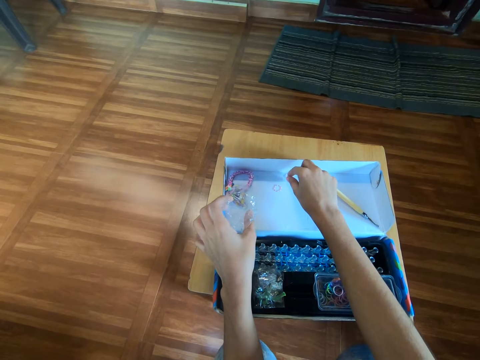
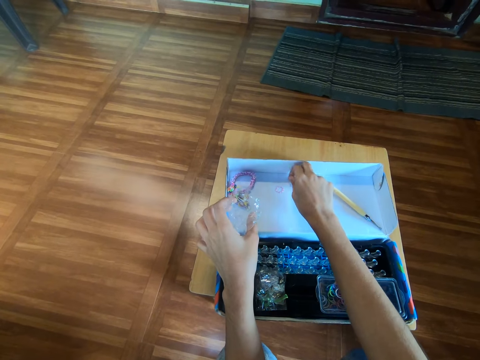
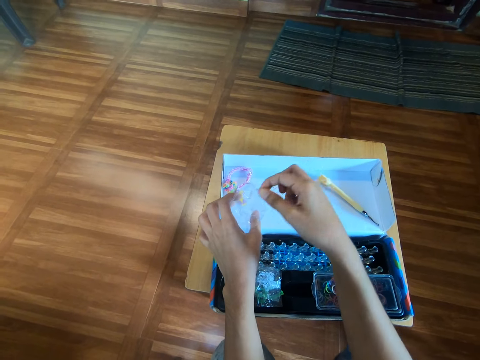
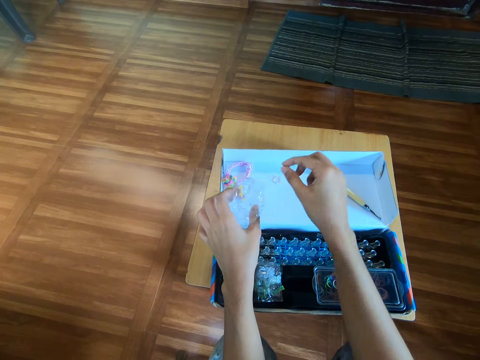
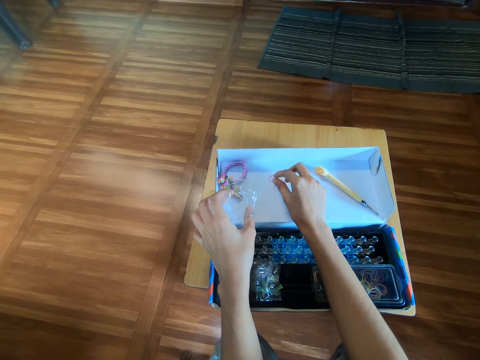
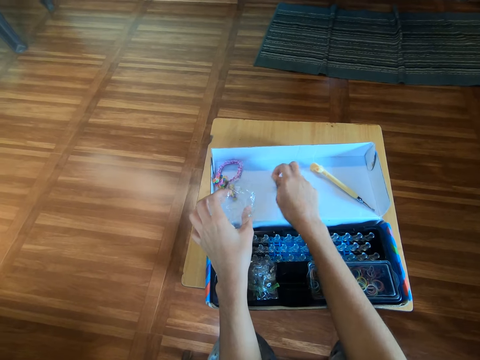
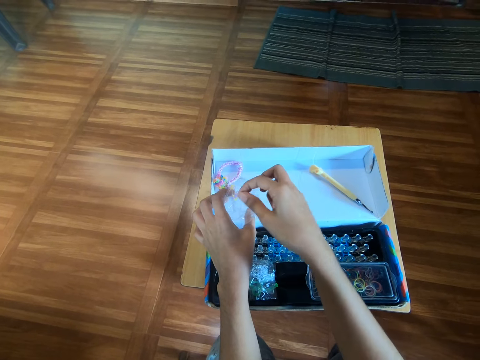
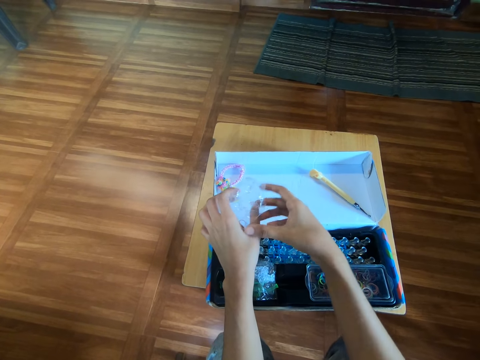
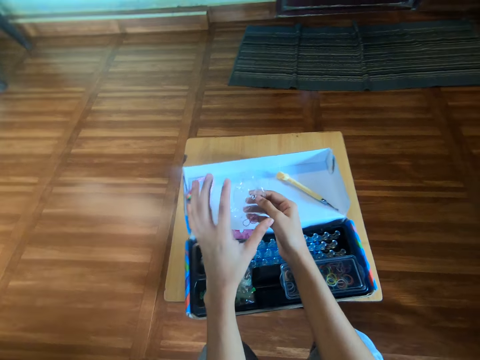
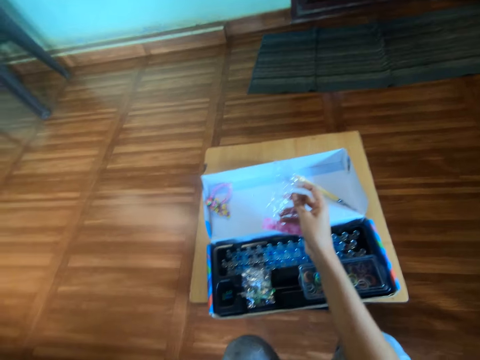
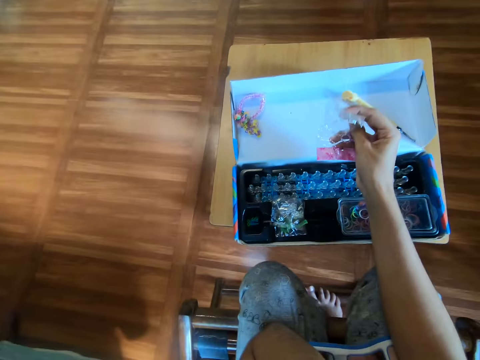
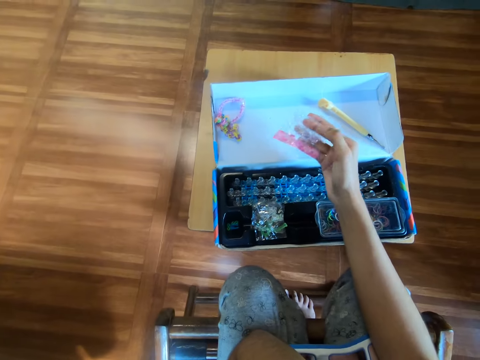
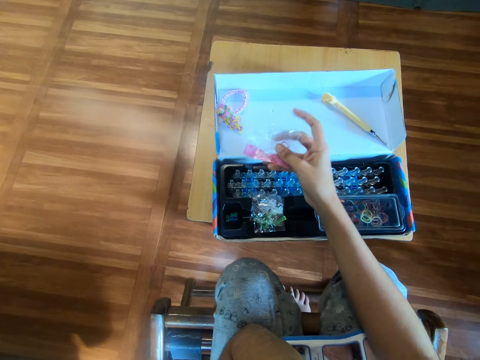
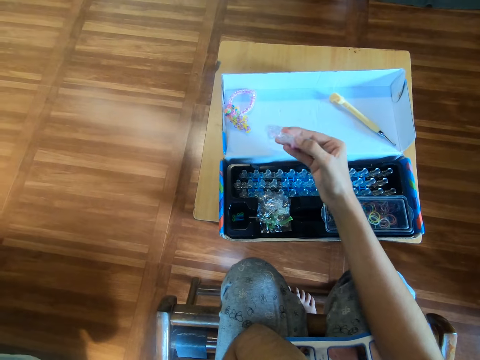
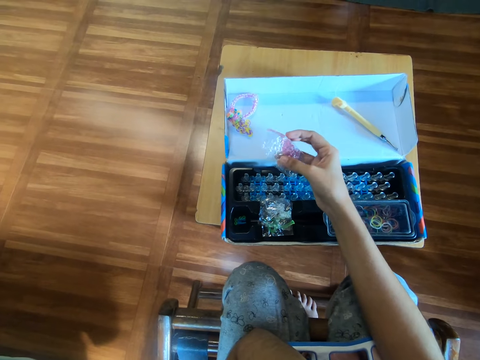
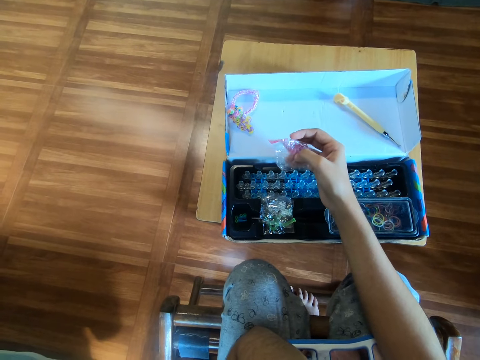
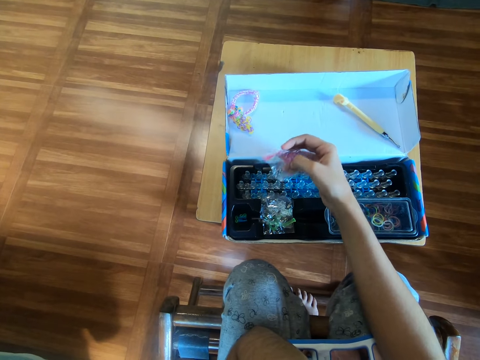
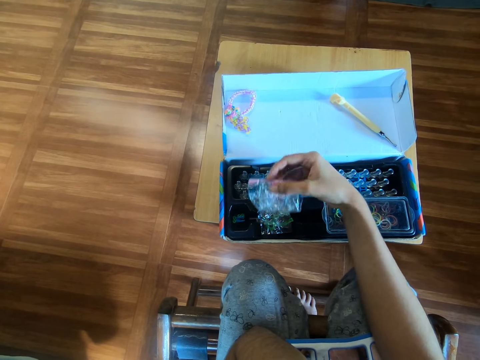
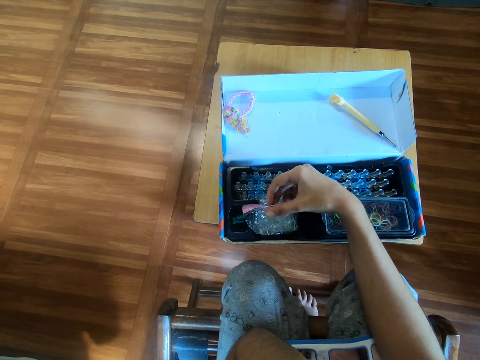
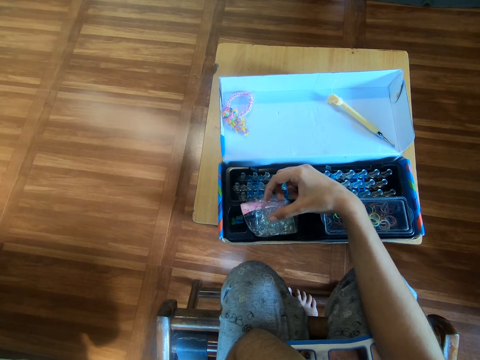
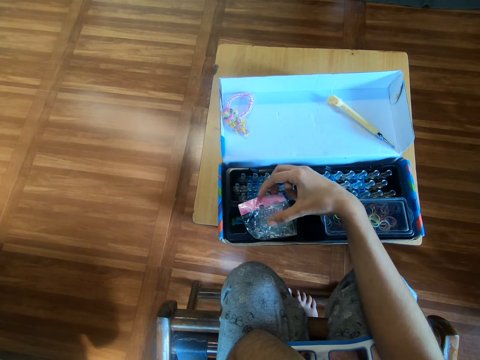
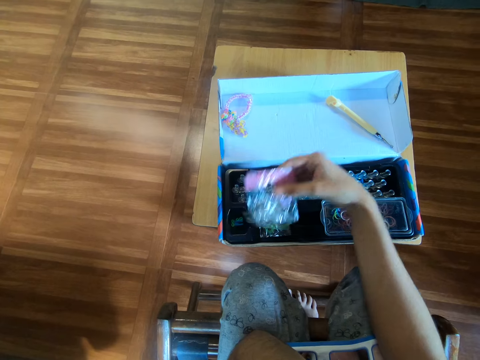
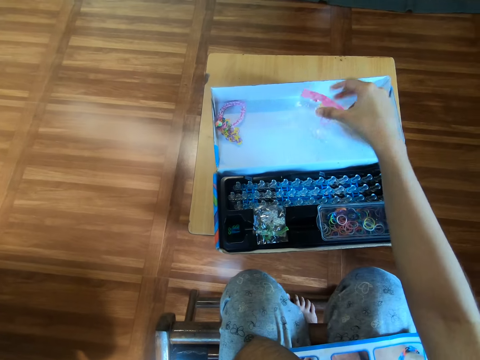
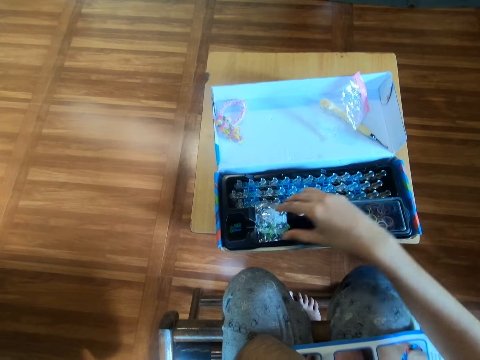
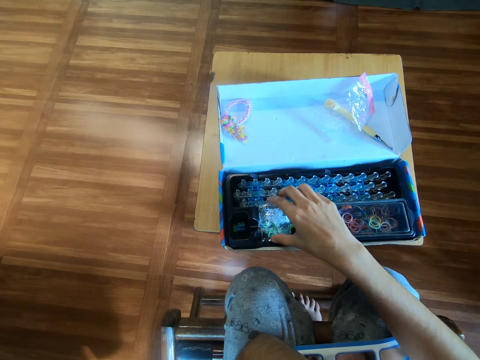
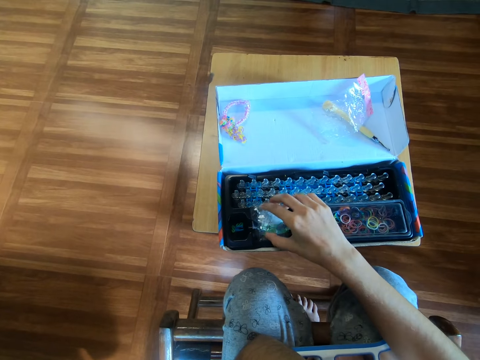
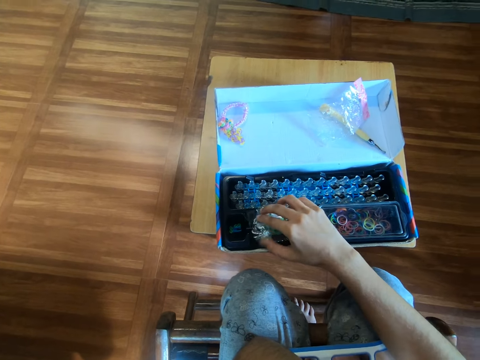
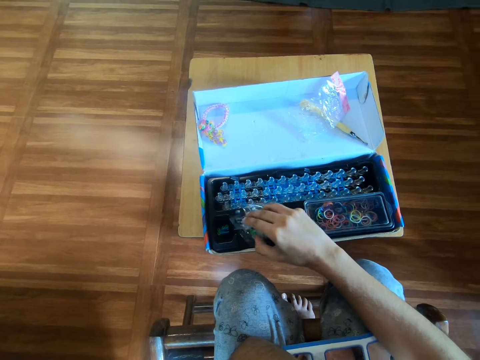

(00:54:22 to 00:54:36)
The camera wearer picks a rubber band from the pack with the right hand. They put the rubber band into the nylon in the left hand with the right hand. They pick a rubber band from the pack with the right hand. They hold the rubber band. They put the rubber band into the nylon in the left hand with the right hand. They move the nylon from the left hand to the right hand. They fold the nylon with the right hand. They hold the storage paper bag. They drop the nylon on the pack. They pick a small nylon with the right hand from the pack.

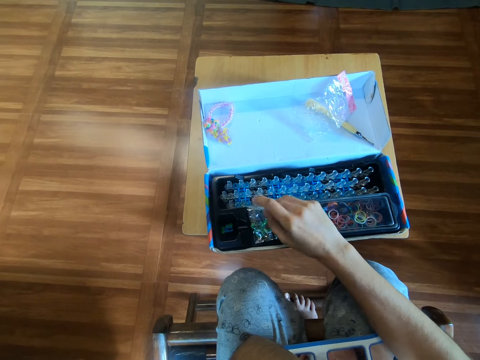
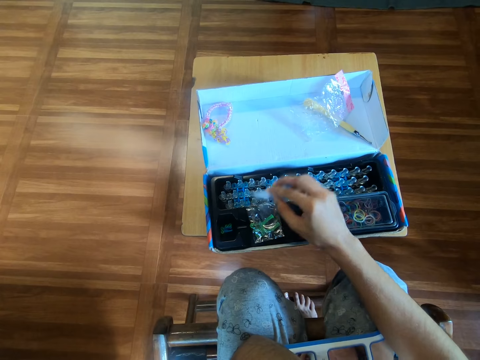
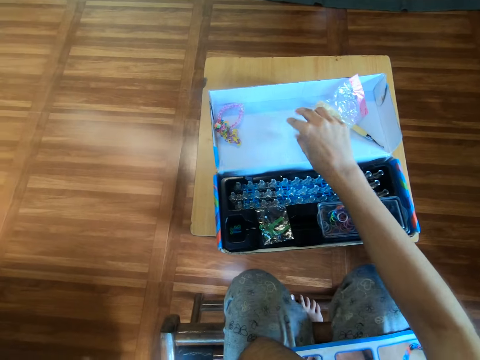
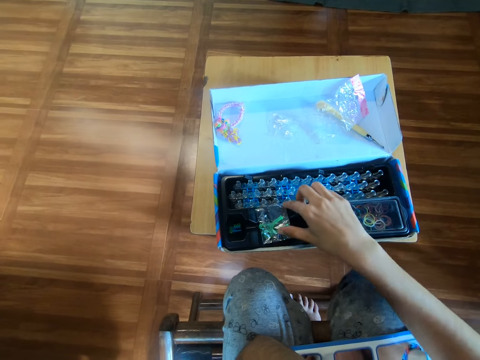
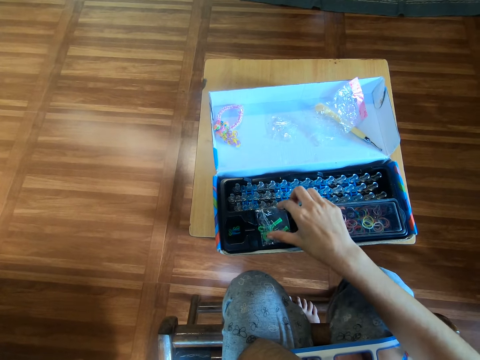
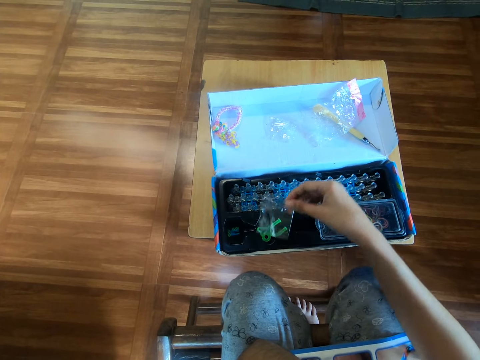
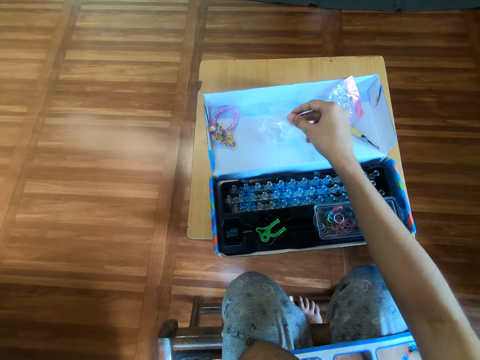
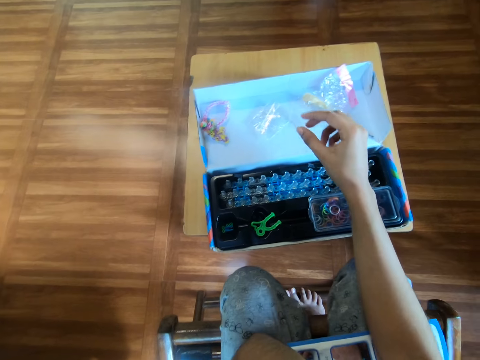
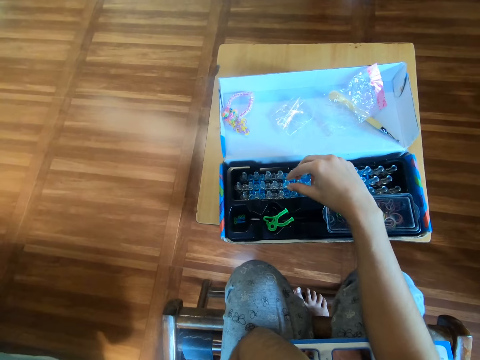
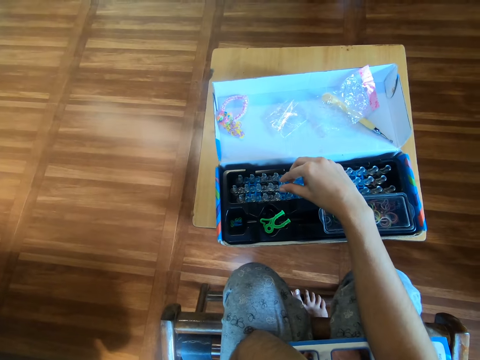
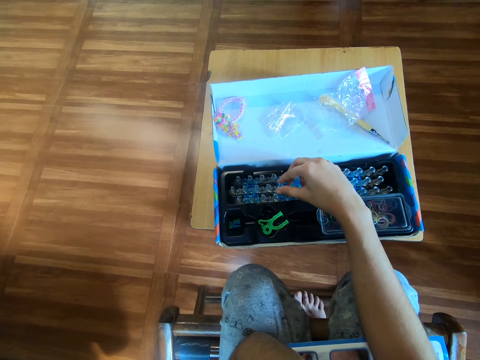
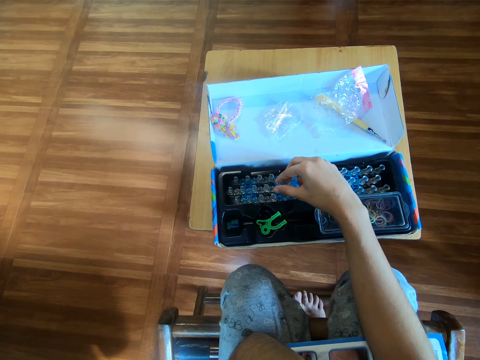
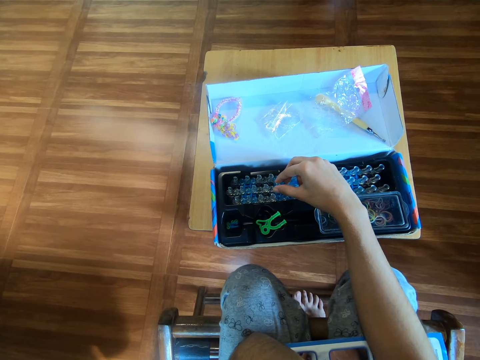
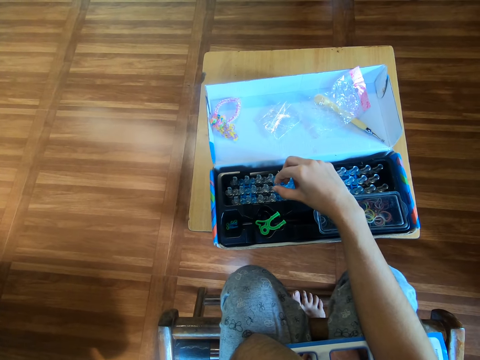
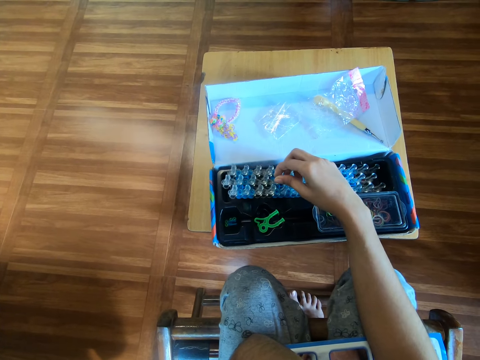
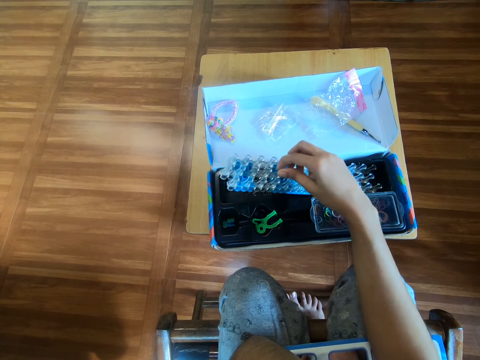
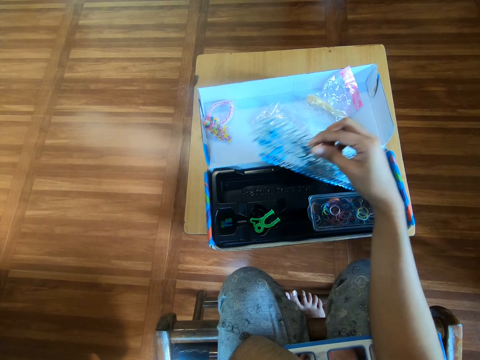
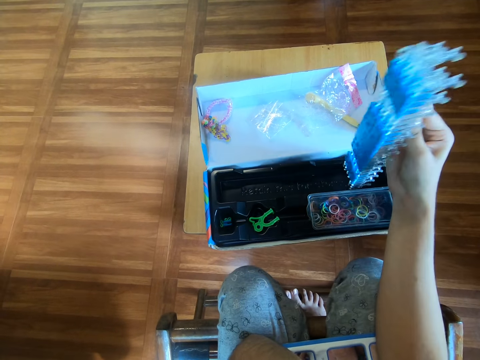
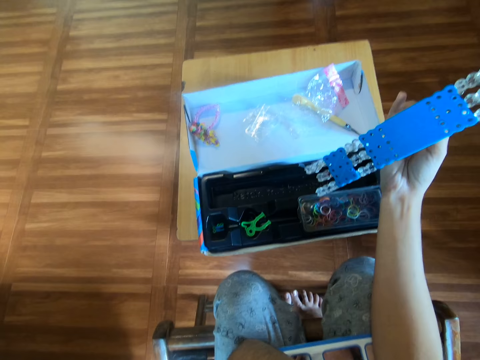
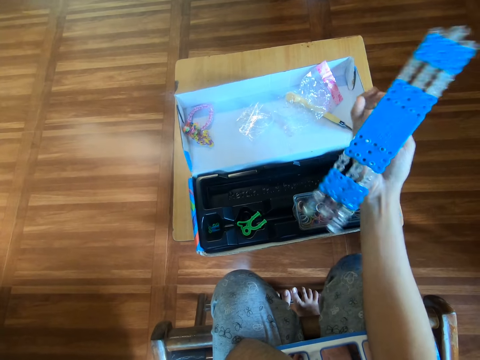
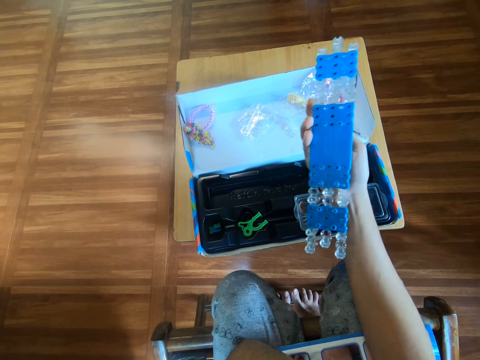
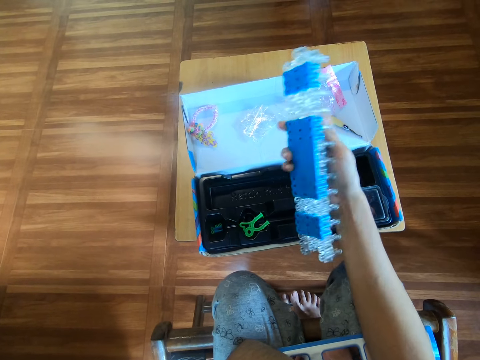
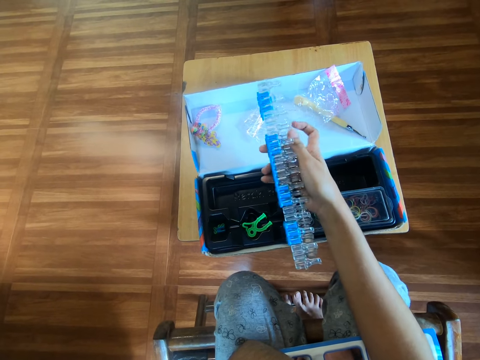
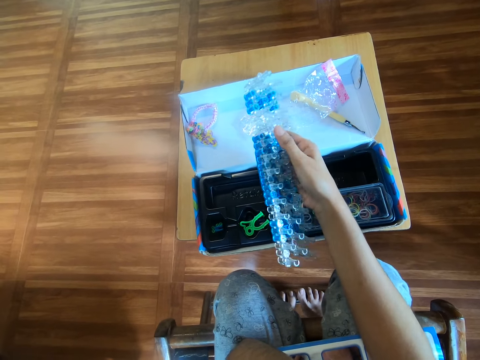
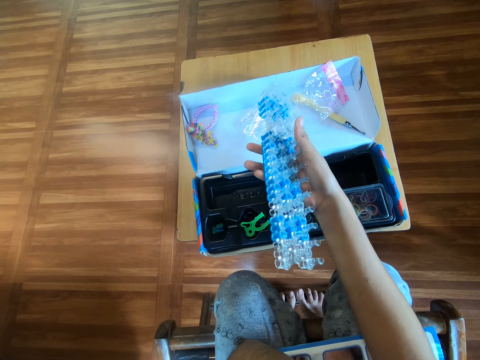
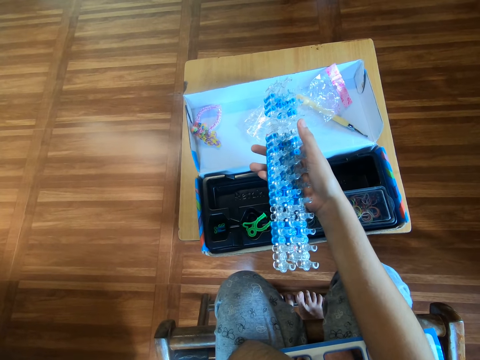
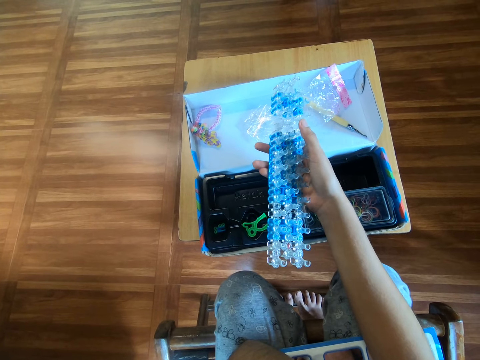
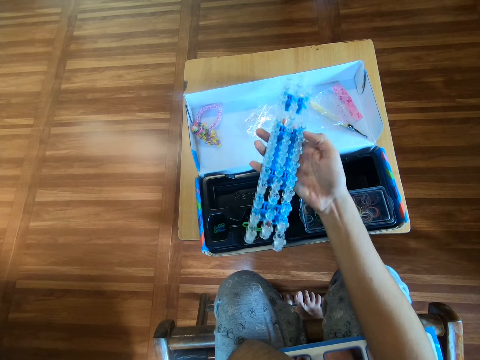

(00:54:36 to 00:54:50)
The camera wearer drops the nylon on the pack with the right hand. They pick another small nylon with the right hand from the pack. They drop the nylon on the pack with the right hand. They pick the loom with the right hand. They hold the crystal storage.
